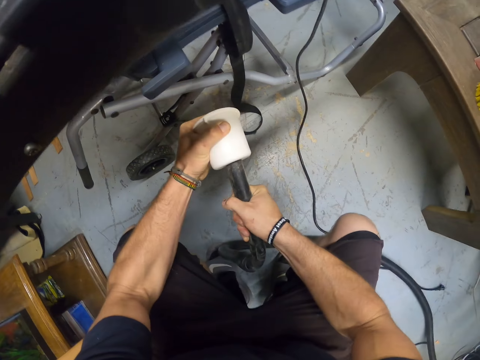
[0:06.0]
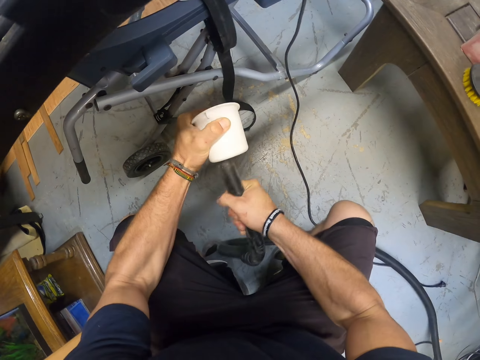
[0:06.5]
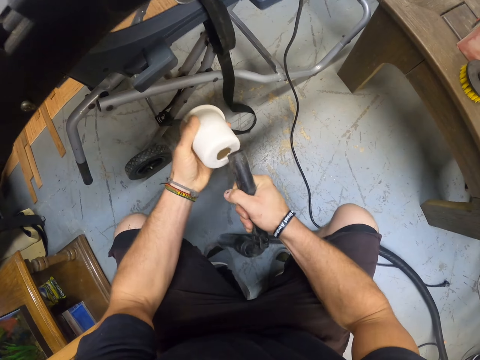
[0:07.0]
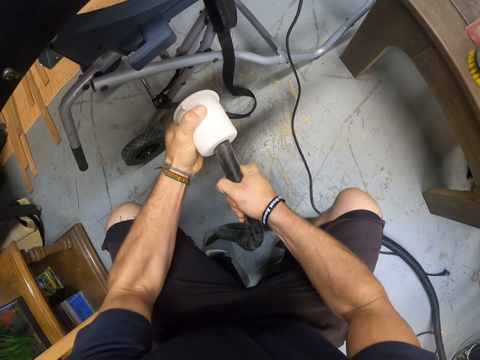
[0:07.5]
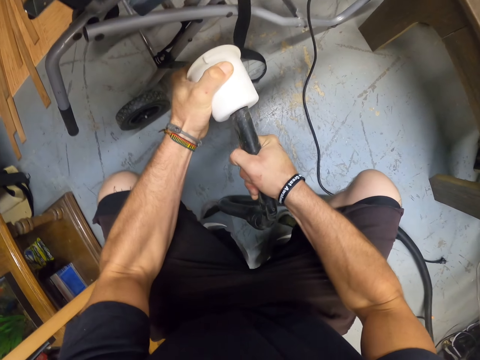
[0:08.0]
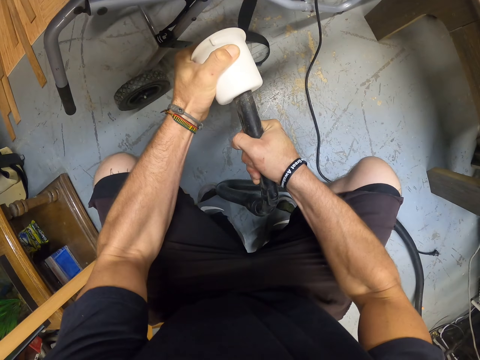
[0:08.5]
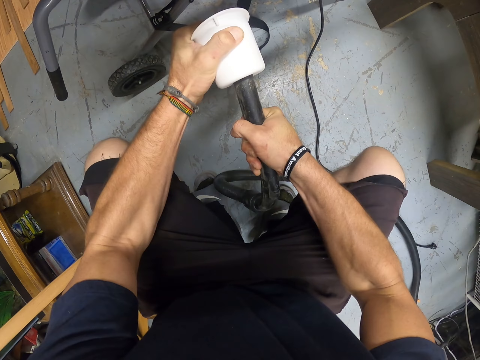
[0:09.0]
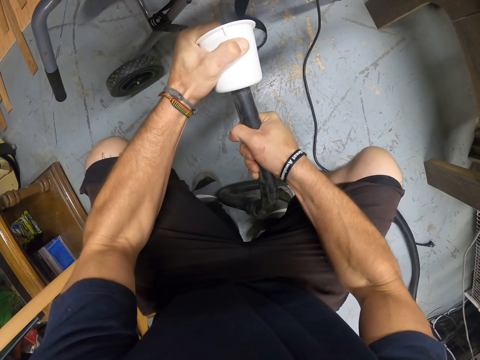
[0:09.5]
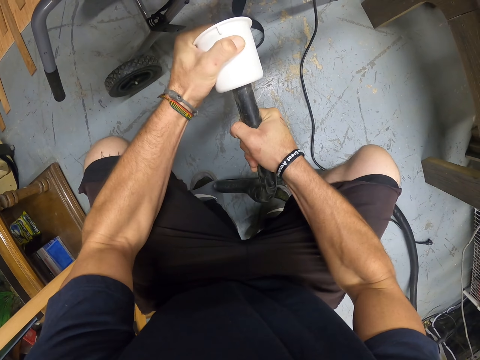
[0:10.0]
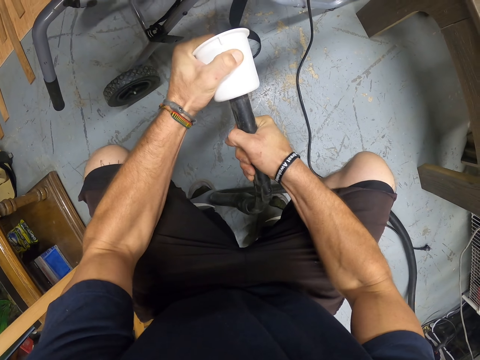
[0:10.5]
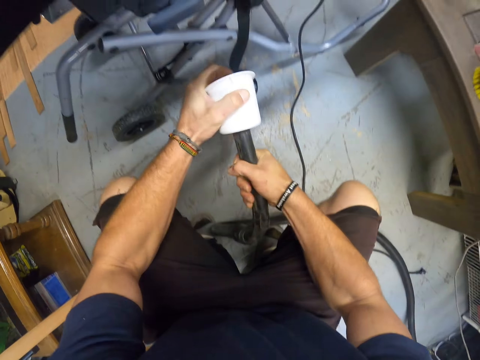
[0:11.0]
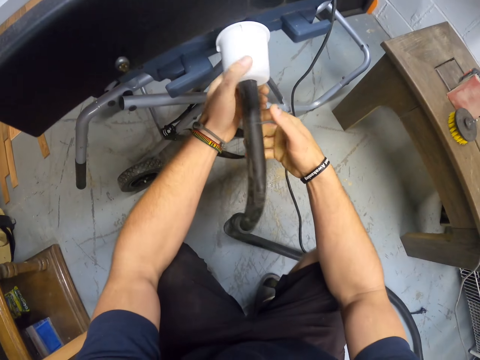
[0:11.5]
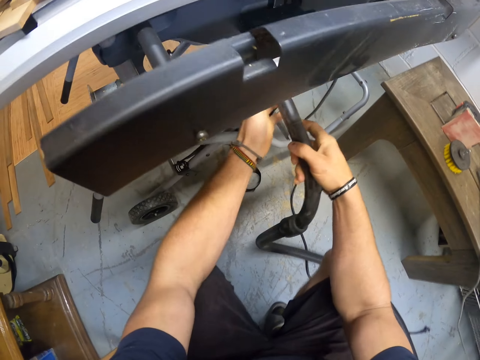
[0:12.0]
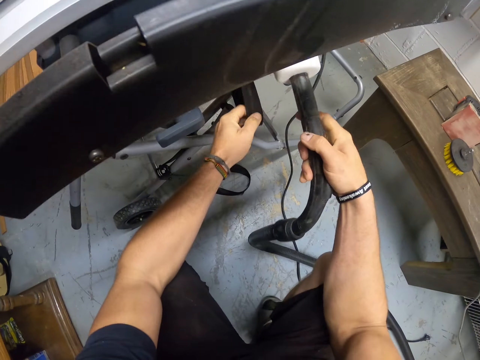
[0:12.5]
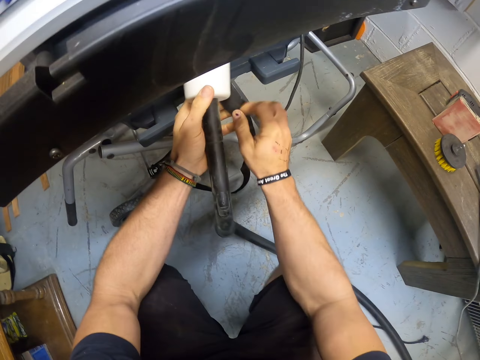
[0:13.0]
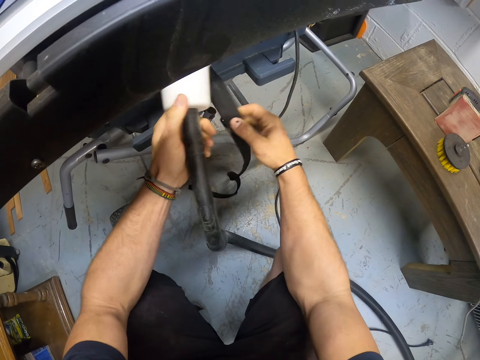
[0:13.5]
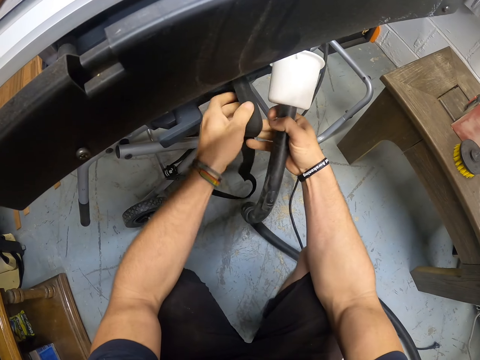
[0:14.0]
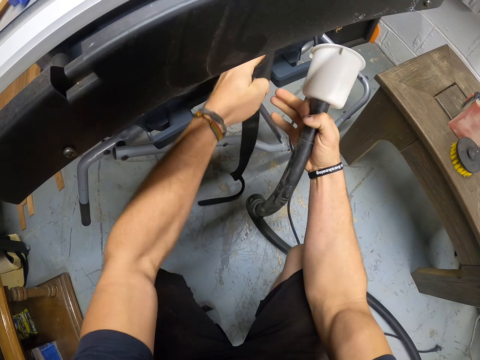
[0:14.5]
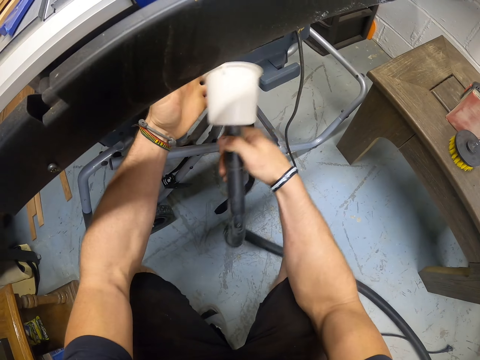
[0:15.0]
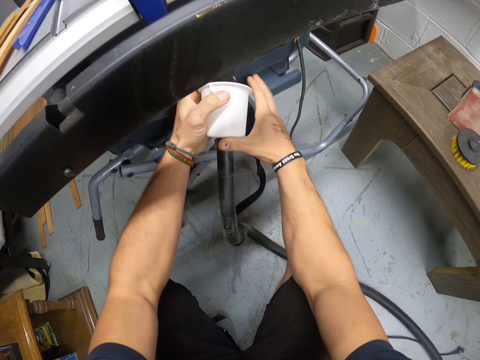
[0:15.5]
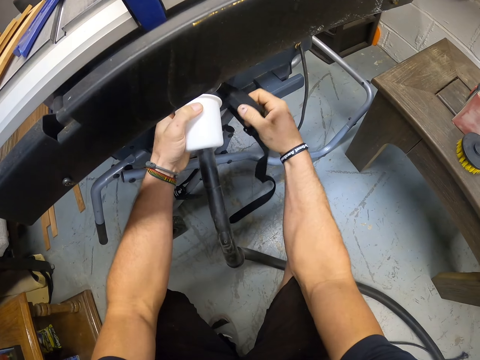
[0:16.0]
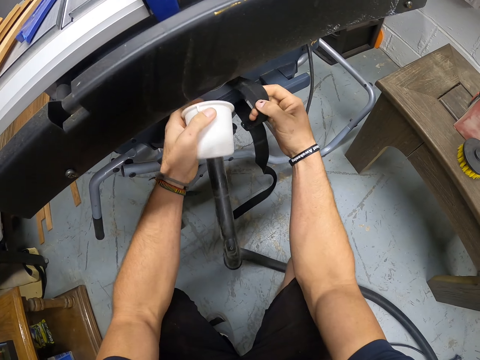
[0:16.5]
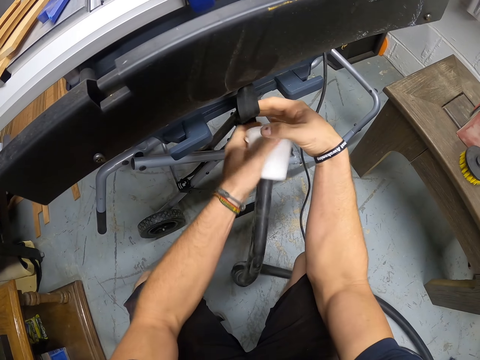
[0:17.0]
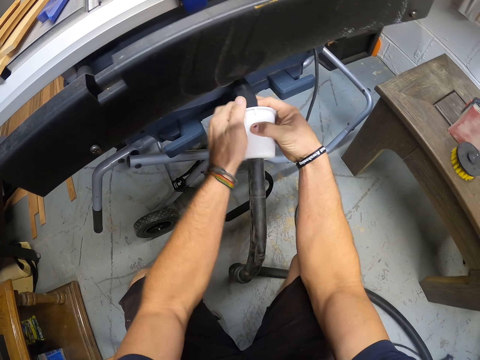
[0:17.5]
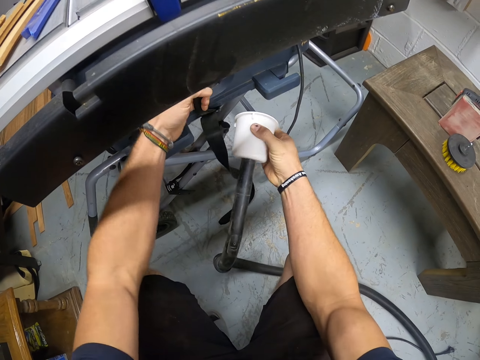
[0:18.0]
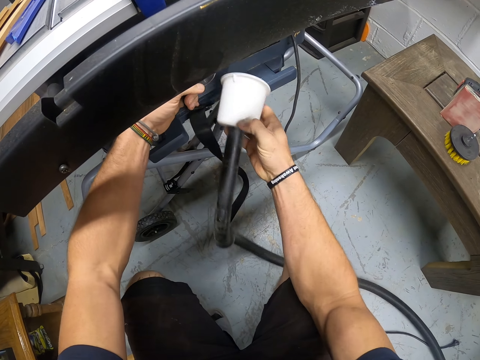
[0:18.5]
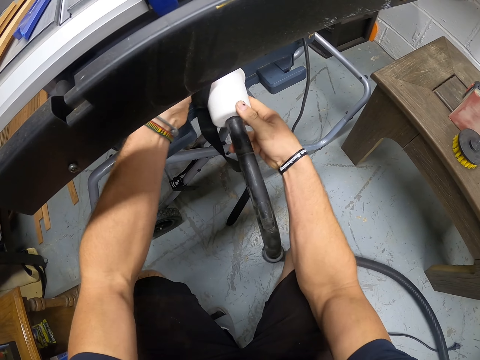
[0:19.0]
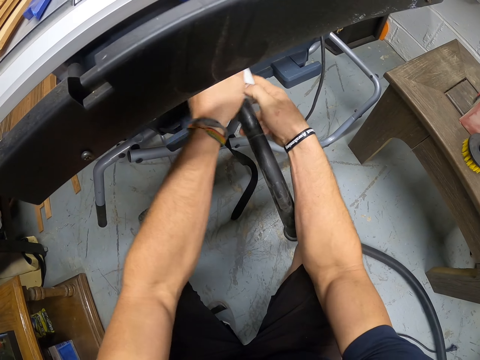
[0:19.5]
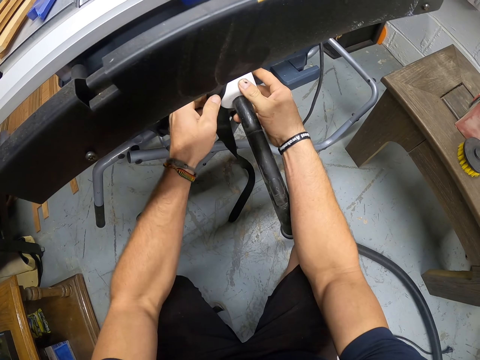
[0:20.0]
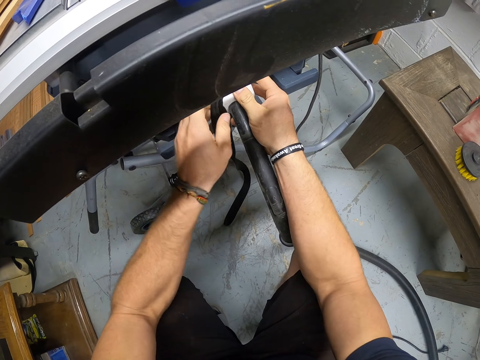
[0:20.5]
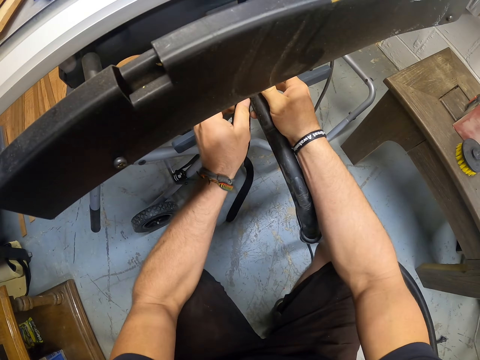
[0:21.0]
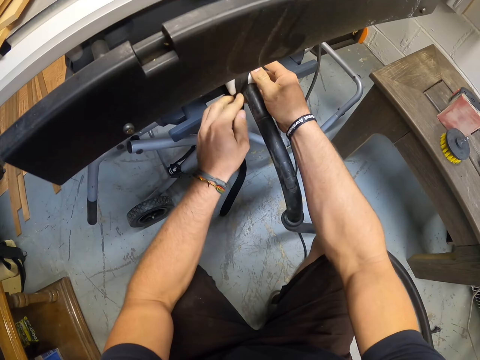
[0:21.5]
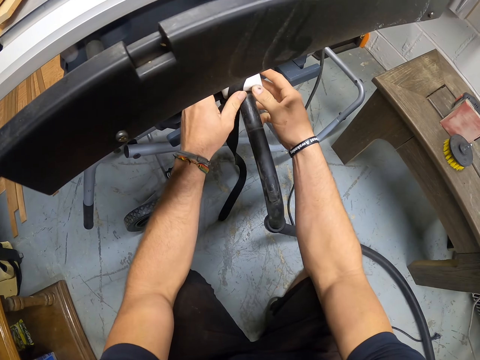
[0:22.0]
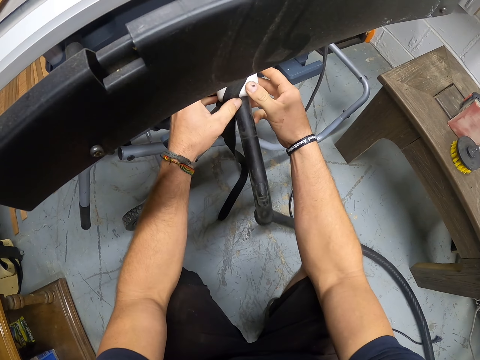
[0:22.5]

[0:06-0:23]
The camera wearer squats. He fixes the pipe or black hose to something. He joins the pipe to something. He transfers the black hose with the white plastic from his left hand to his right hand. He places the pipe. He pulls a black belt or strip with his left hand. He transfers the black hose with the white plastic from his right hand to his left hand. He holds the black belt with his right hand. He transfers the black hose with the white plastic from his left hand to his right hand. He holds the black belt with his left hand. He transfers the black hose with the white plastic from his right hand to his left hand. He holds the black belt with his right hand. He transfers the black hose with the white plastic from his left hand to his right hand. He fixes the strip to the pipe. He transfers the black belt from his right hand to his left hand. He holds the black hose and the white plastic with the black belt. He joins the strip to the pipe.

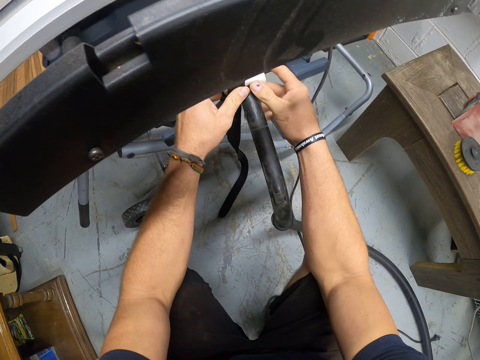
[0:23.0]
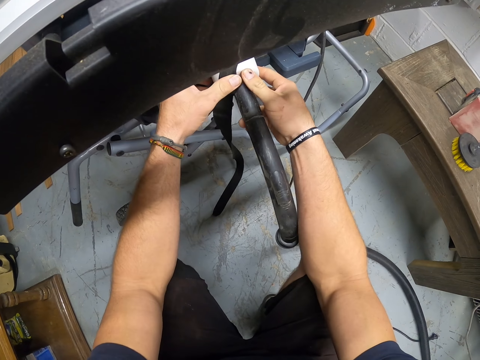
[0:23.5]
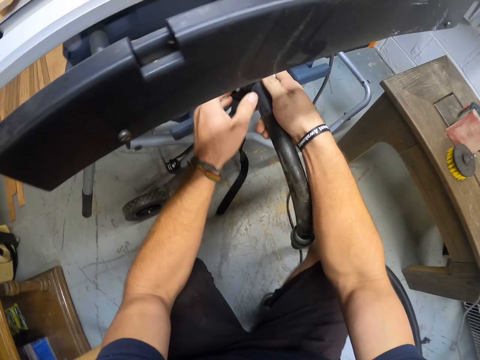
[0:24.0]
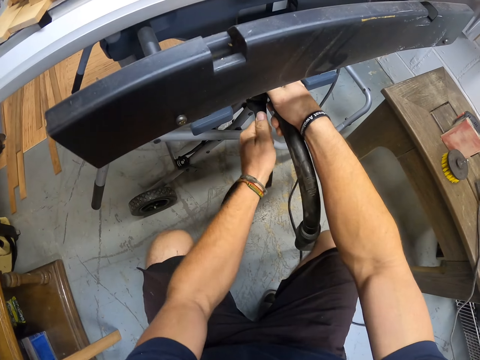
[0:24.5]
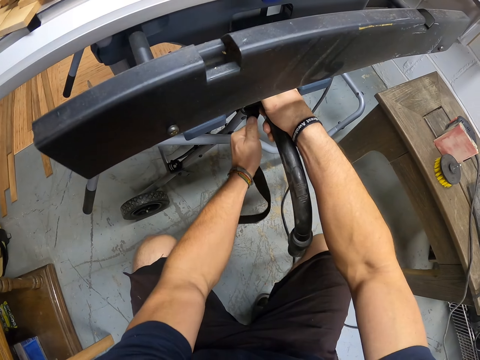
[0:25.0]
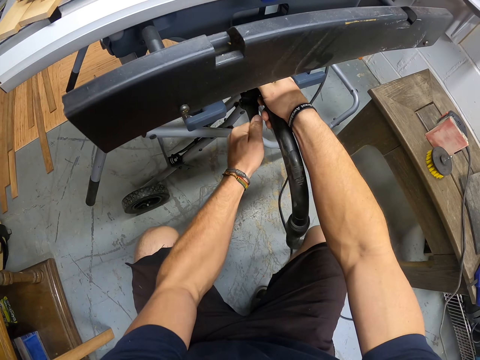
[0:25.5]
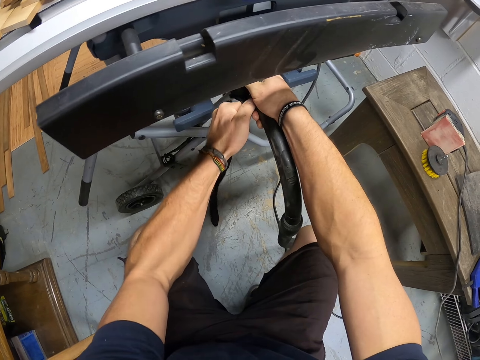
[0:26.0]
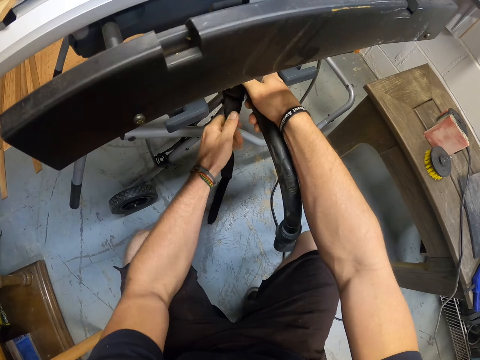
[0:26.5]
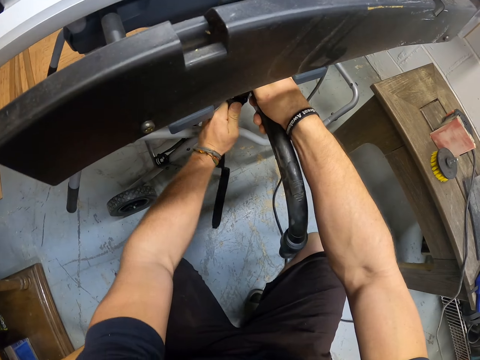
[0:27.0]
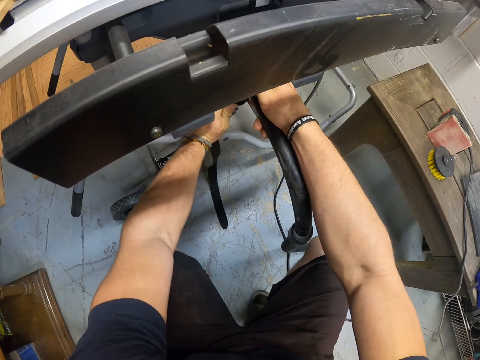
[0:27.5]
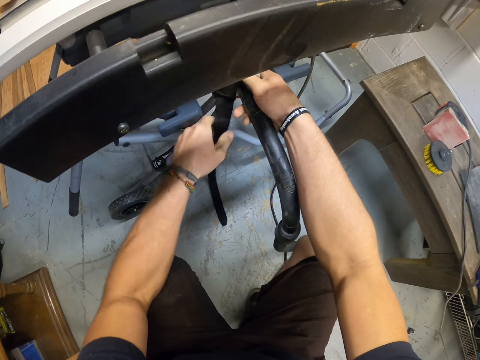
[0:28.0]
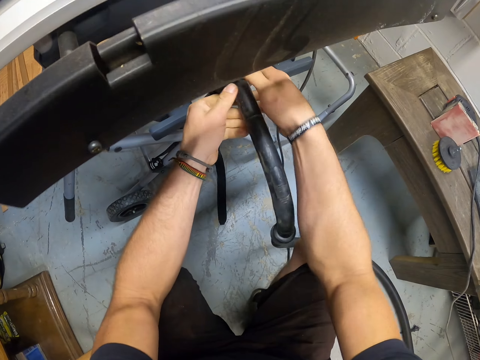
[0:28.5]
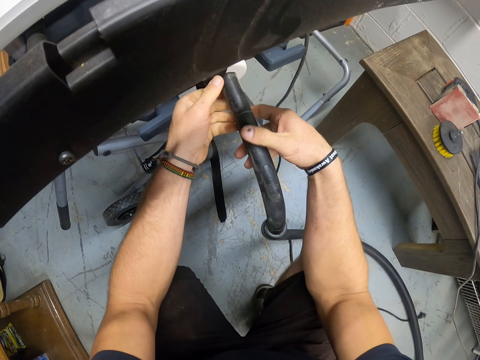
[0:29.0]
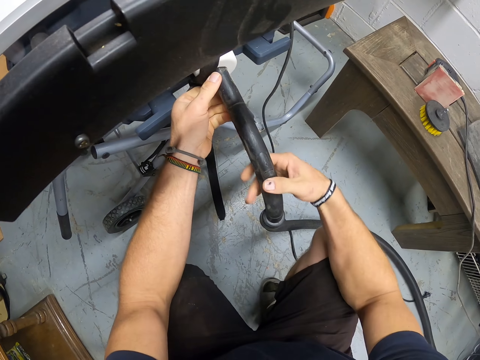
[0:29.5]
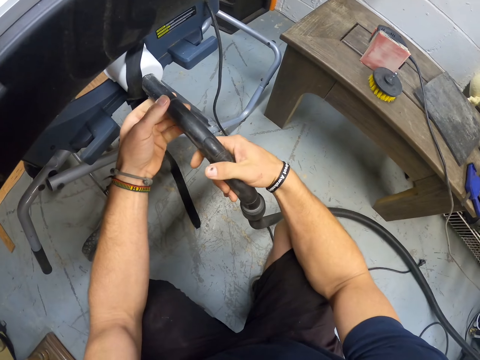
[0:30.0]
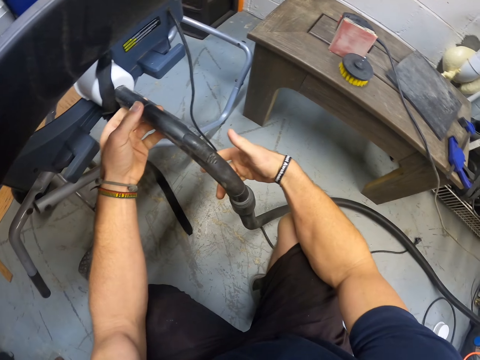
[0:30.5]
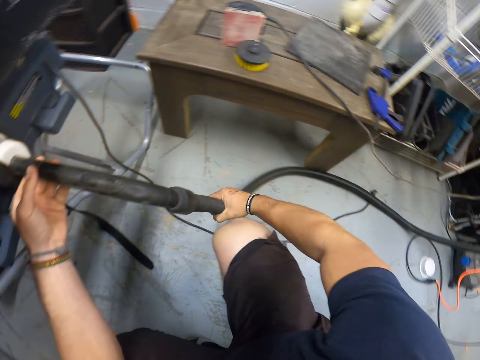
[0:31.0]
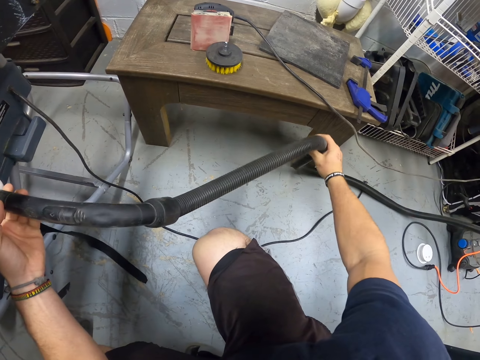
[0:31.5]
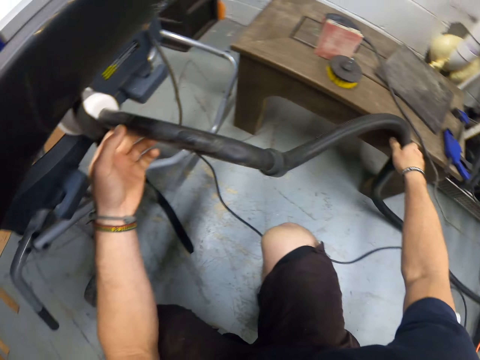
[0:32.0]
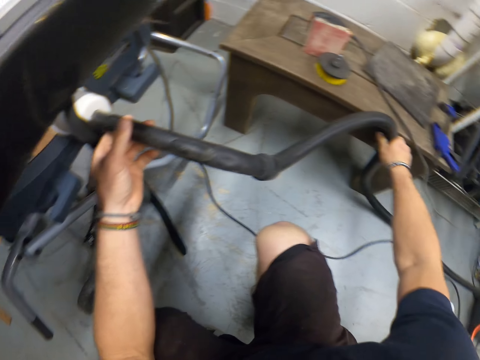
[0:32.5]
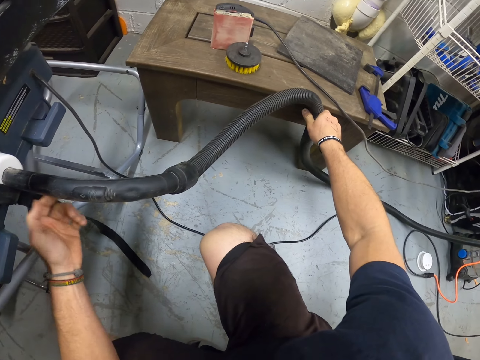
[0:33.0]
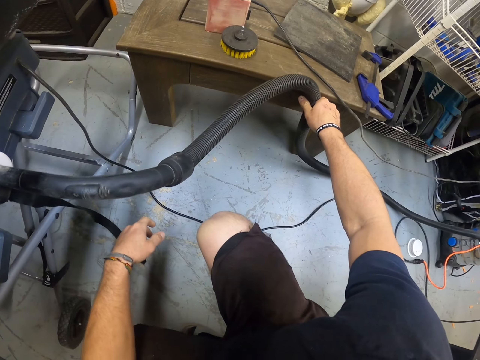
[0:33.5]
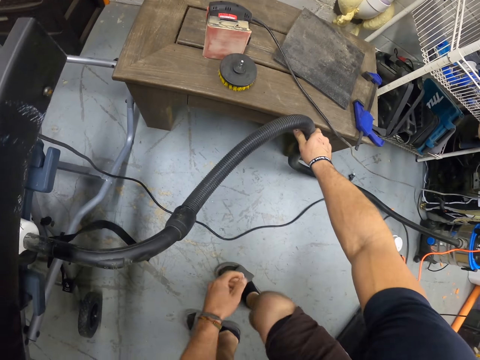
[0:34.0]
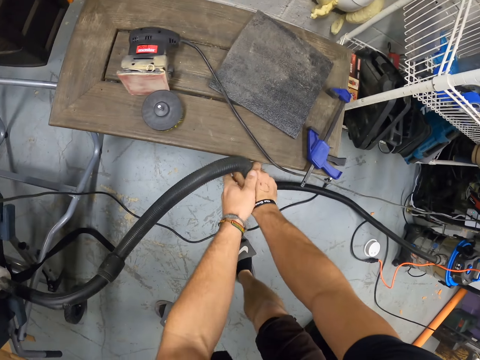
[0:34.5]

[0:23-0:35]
The camera wearer tightens the black belt or strip with his left hand. He pulls the strip with the right hand. He checks the black hose or pipe in his hands. He holds the pipe with both hands. He raises the black hose to a table with his right hand. He pulls the pipe with the right hand. He holds the pipe with the right hand.
